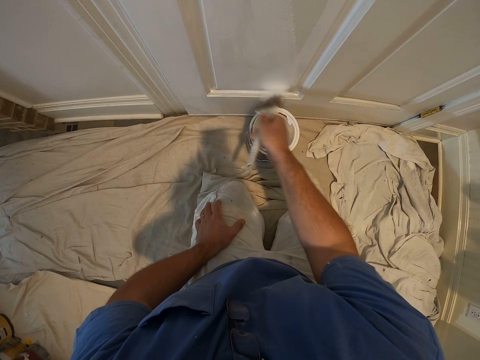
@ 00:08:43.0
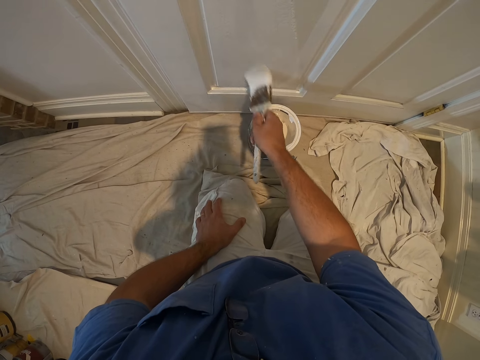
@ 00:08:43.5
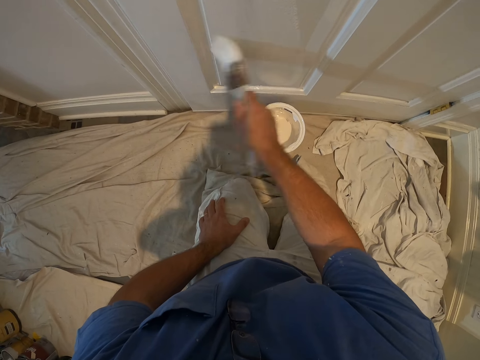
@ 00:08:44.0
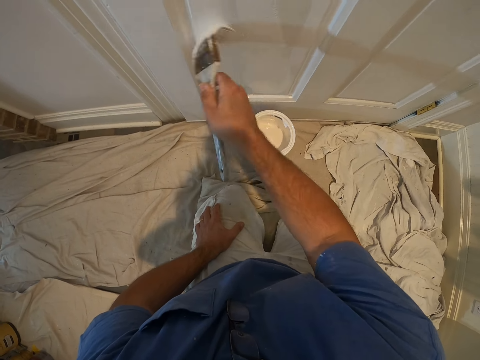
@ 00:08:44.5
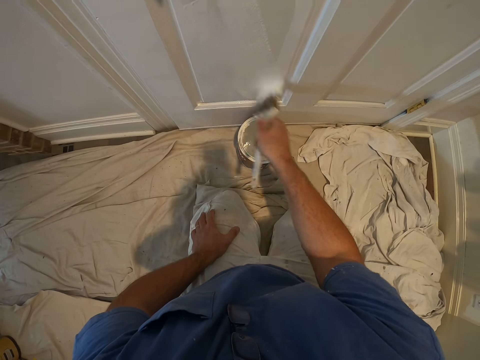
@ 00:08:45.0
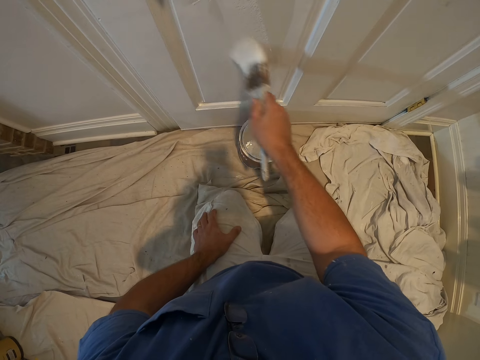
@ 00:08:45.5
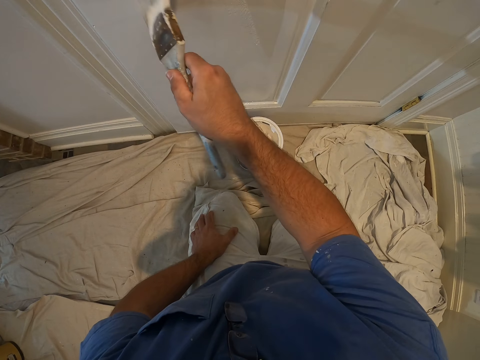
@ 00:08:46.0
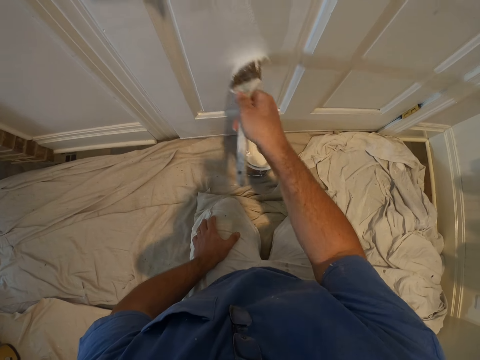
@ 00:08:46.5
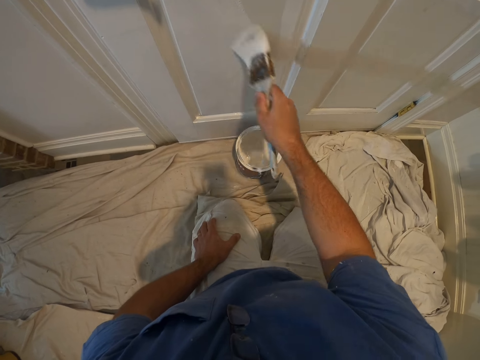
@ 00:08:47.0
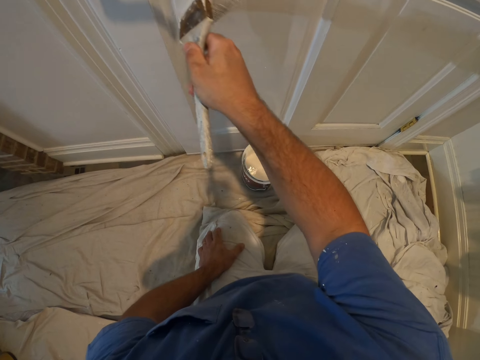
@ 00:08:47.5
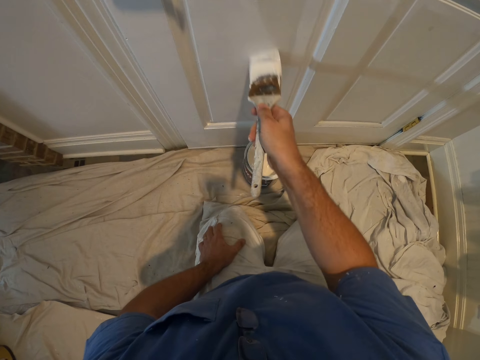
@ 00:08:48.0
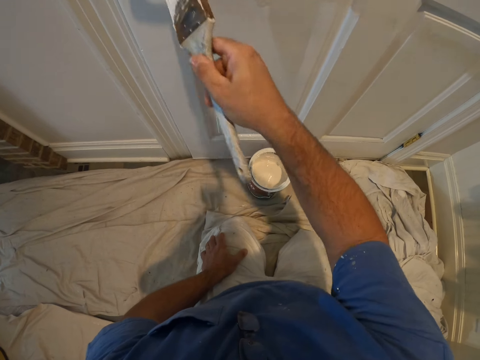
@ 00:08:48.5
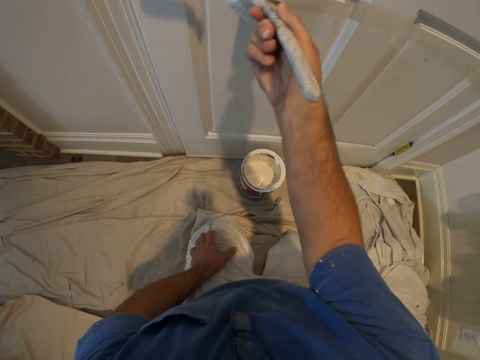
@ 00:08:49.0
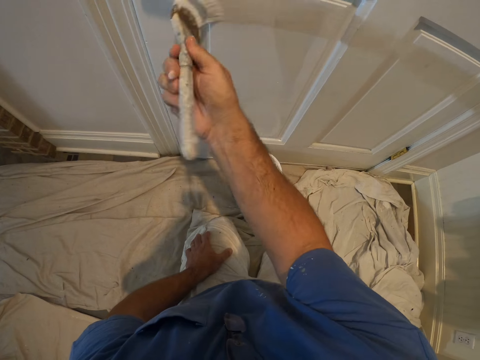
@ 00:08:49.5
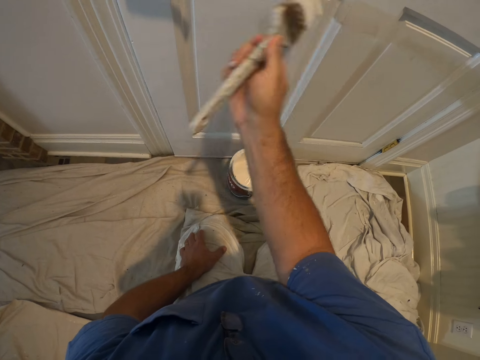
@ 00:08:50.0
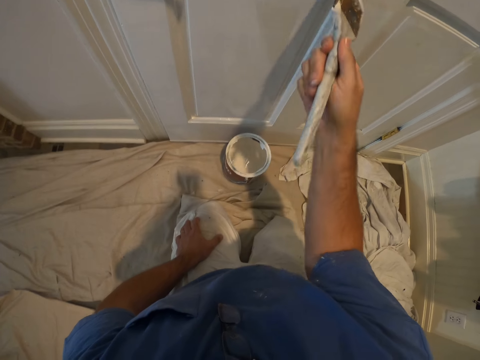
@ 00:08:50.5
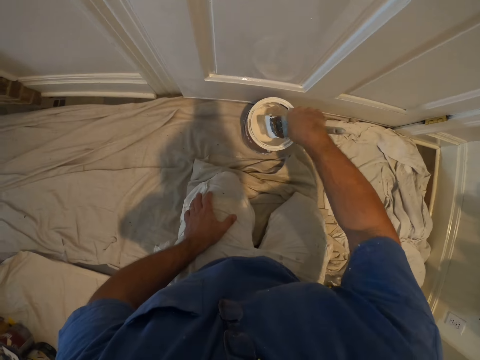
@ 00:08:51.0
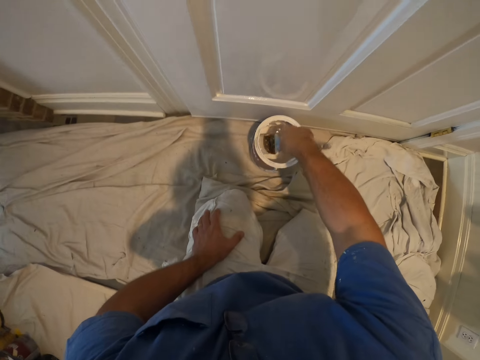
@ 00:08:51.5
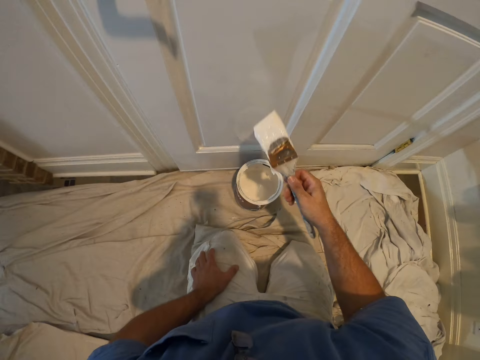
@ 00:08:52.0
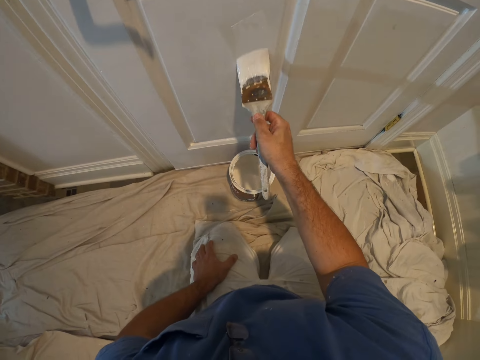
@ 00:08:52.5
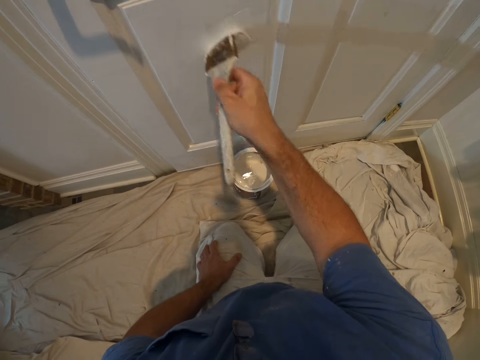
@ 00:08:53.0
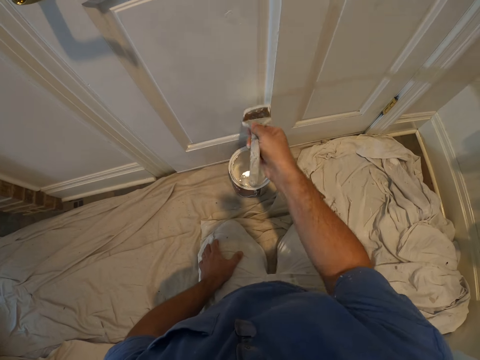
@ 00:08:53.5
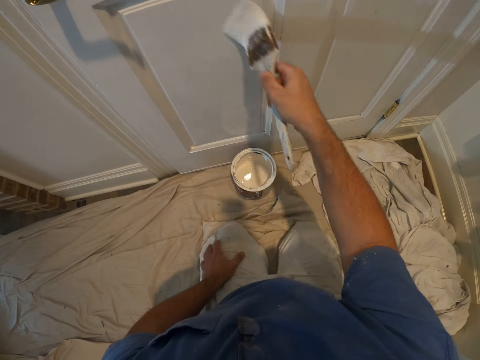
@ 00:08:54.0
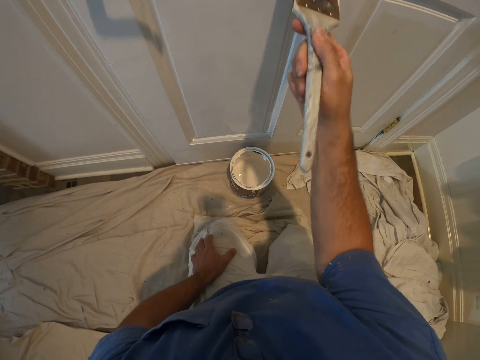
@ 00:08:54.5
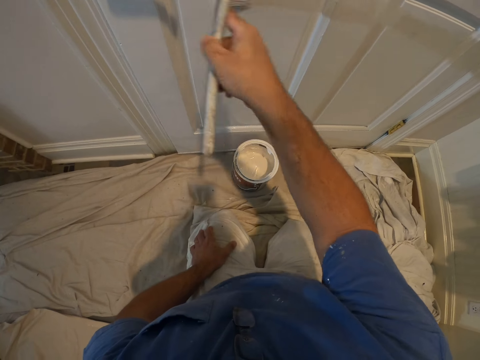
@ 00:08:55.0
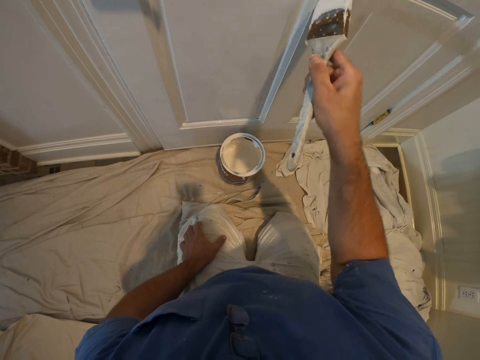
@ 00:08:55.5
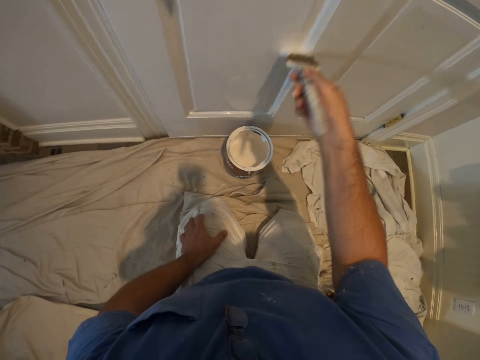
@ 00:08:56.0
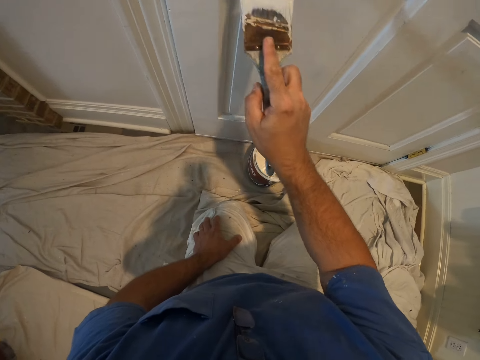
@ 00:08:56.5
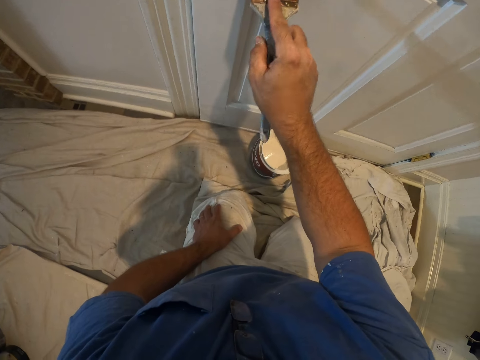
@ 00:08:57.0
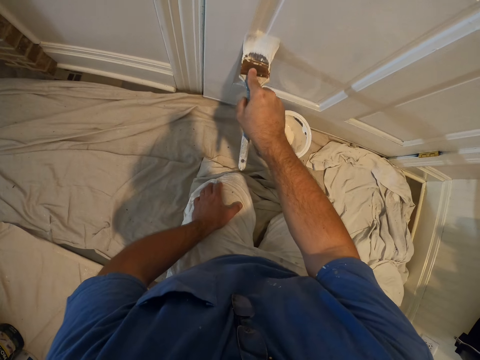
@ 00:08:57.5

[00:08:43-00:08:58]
The camera wearer dips the paint brush into the bucket of paint. They continue painting the door with the paint brush.

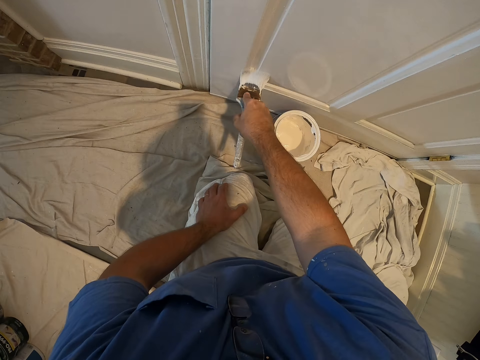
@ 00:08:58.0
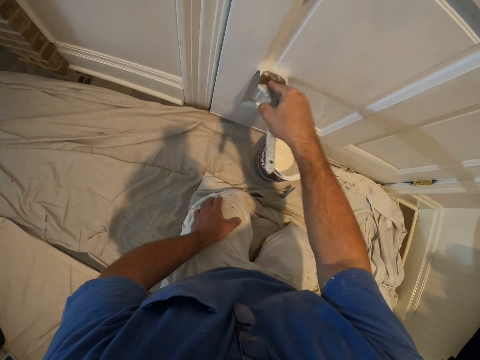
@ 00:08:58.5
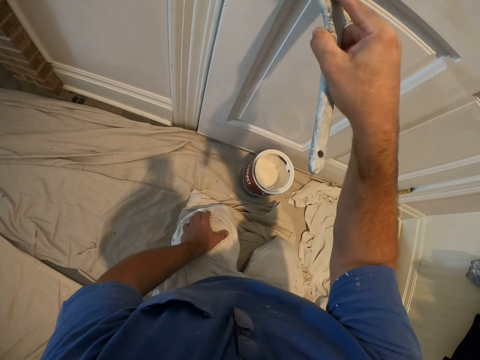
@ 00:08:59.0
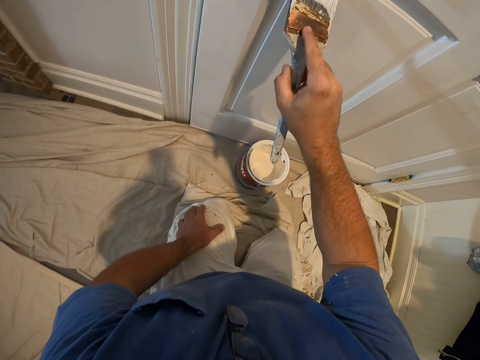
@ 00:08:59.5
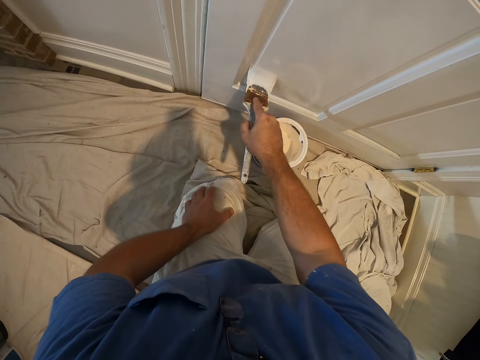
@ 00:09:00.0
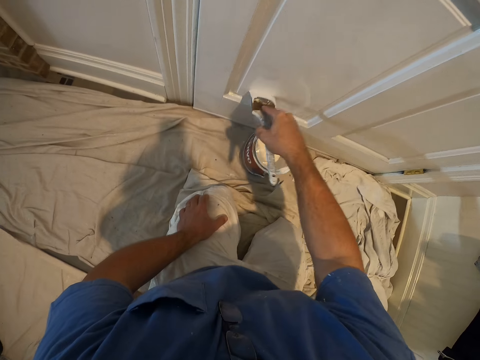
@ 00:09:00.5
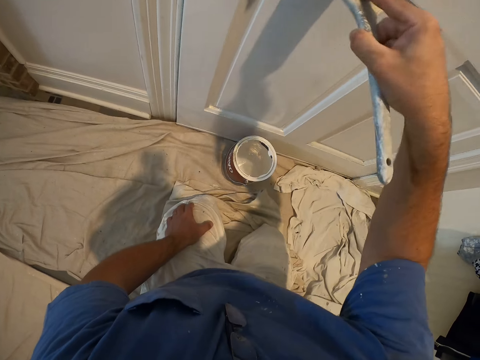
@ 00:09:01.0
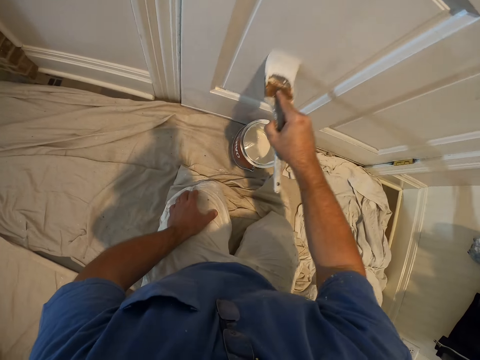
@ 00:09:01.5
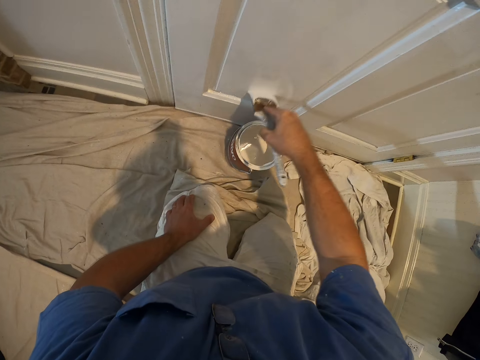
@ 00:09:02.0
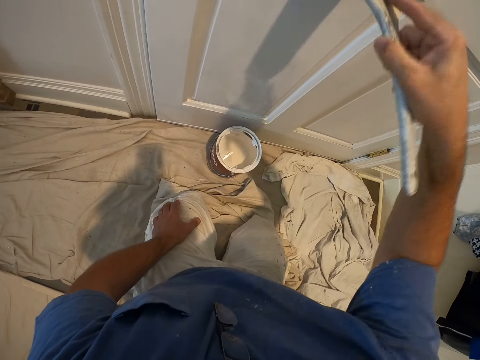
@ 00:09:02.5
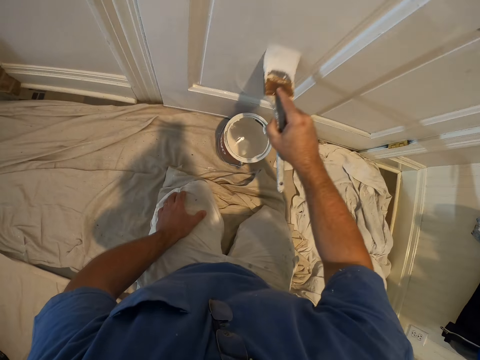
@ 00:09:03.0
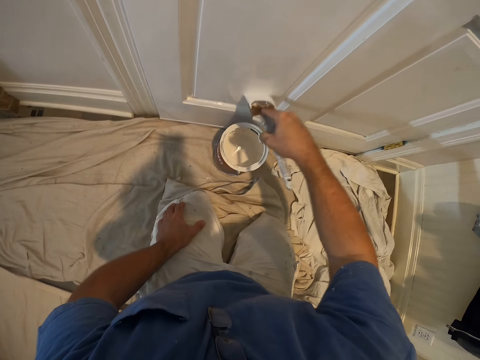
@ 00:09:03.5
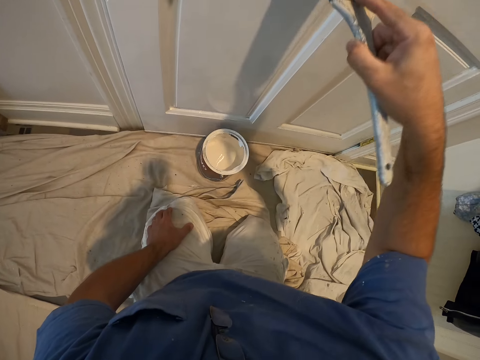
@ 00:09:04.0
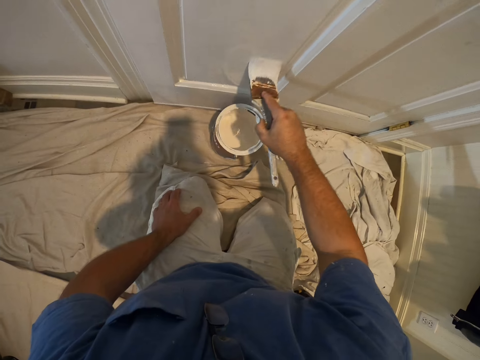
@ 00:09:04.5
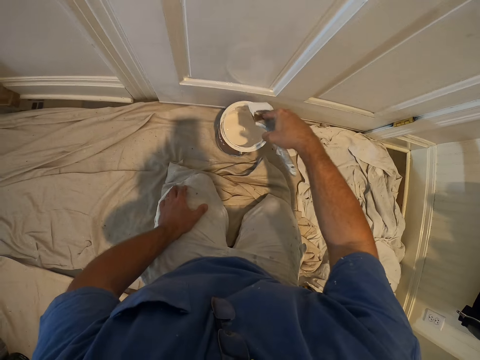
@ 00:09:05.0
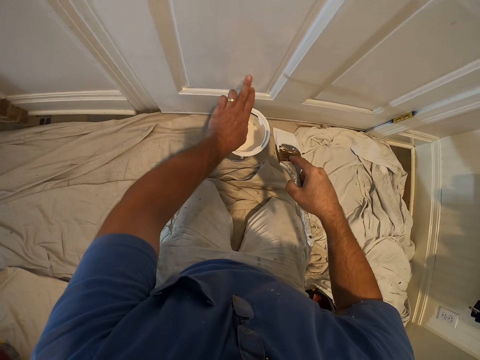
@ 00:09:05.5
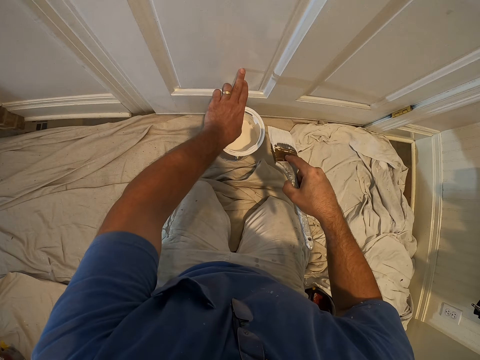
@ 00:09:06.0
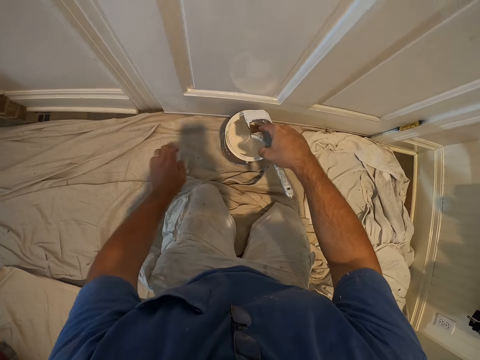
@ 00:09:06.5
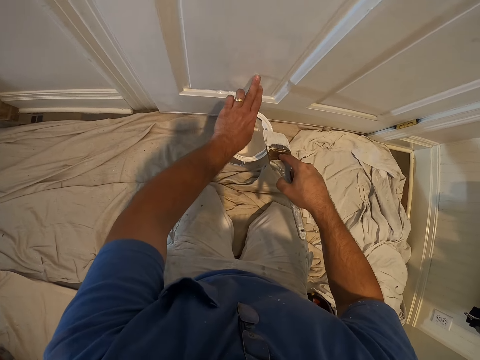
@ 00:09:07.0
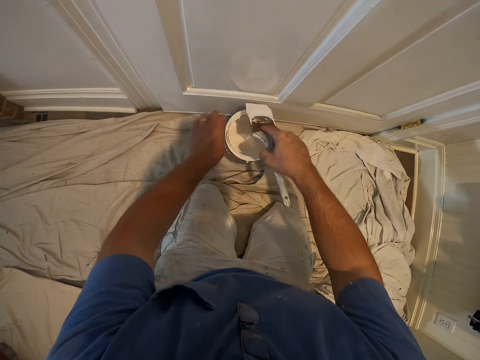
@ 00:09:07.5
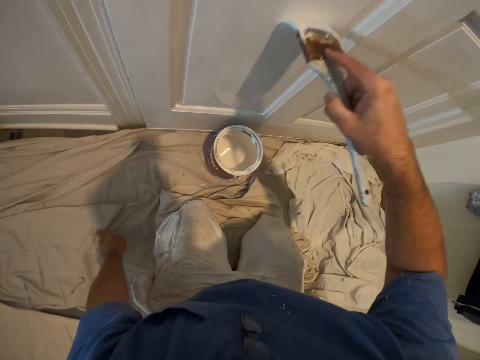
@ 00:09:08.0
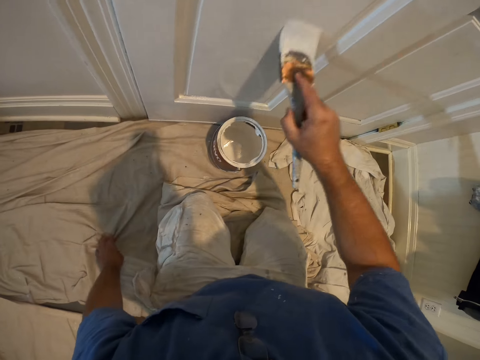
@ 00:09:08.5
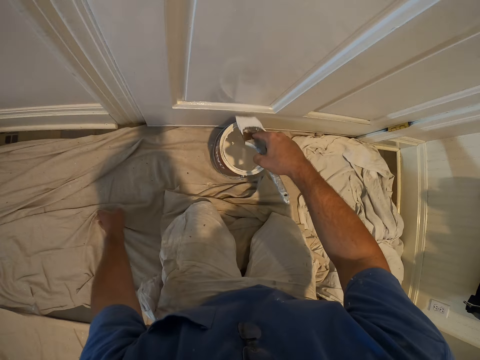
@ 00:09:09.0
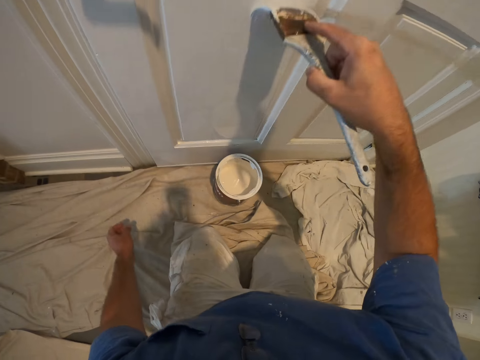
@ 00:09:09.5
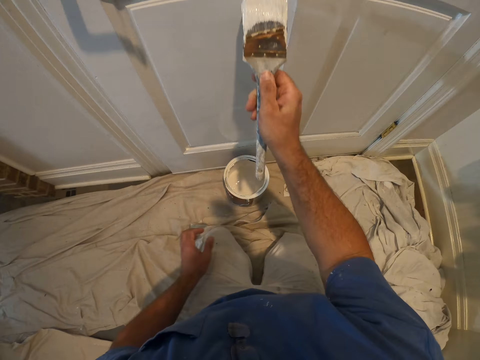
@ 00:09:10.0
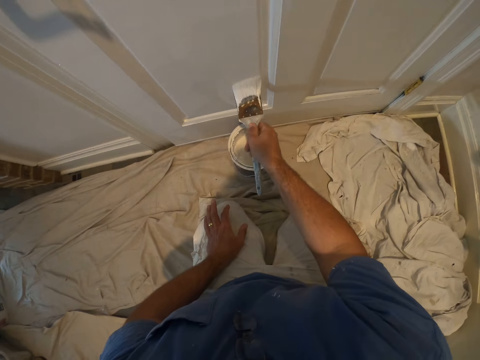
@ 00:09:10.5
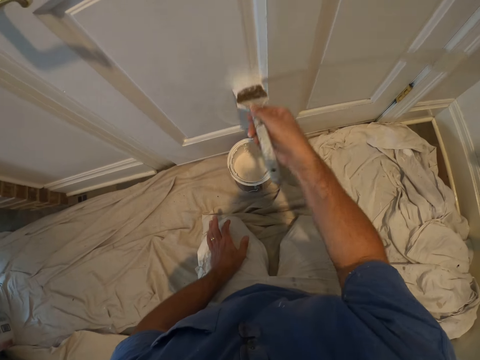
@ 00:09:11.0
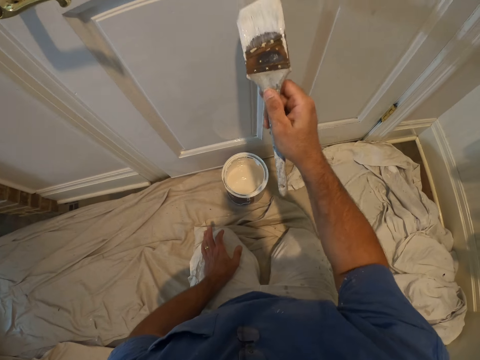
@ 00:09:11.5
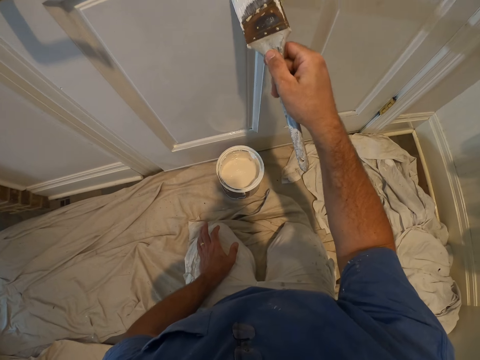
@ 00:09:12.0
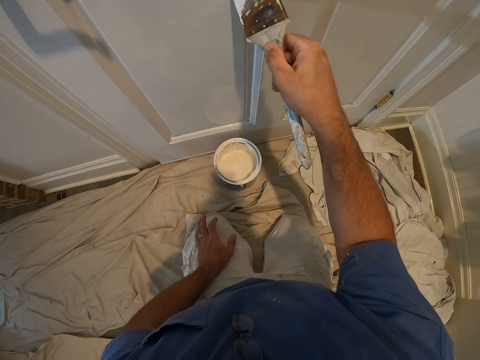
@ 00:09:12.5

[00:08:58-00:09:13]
The camera wearer touches the door with his left middle finger. He continues painting the door with the paint brush.
